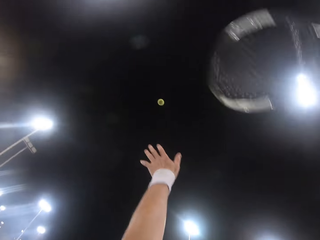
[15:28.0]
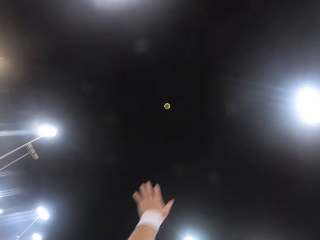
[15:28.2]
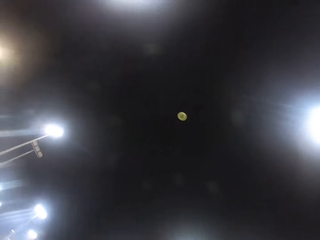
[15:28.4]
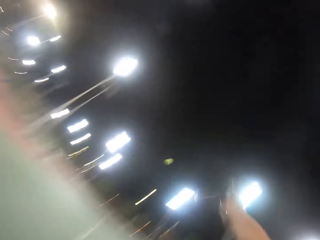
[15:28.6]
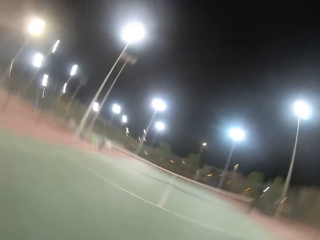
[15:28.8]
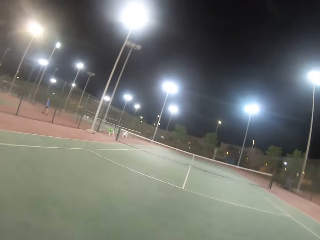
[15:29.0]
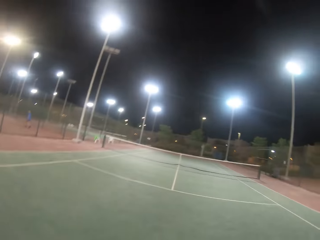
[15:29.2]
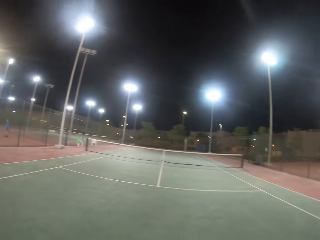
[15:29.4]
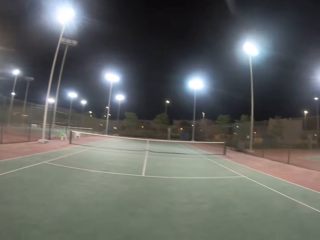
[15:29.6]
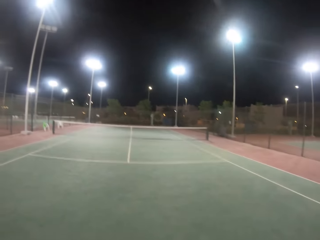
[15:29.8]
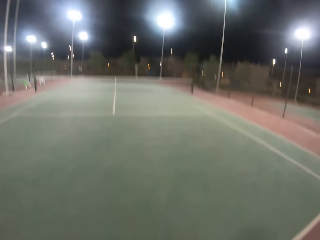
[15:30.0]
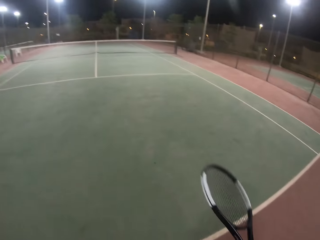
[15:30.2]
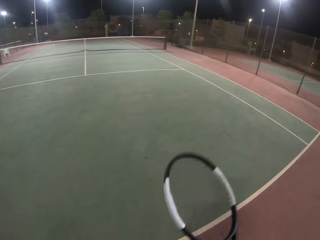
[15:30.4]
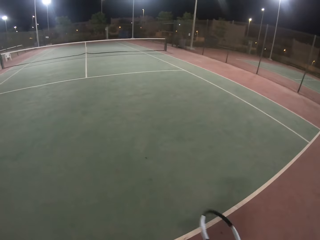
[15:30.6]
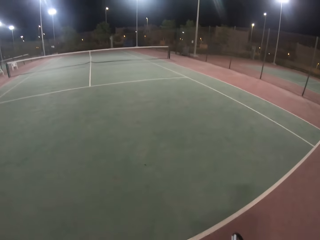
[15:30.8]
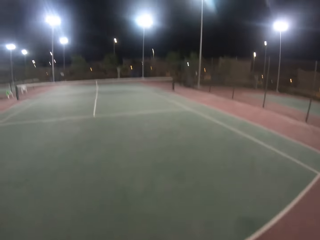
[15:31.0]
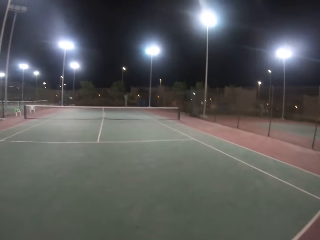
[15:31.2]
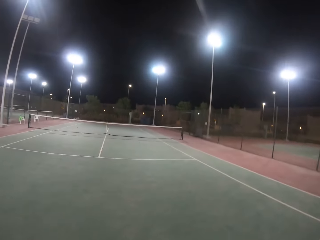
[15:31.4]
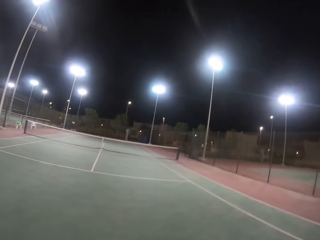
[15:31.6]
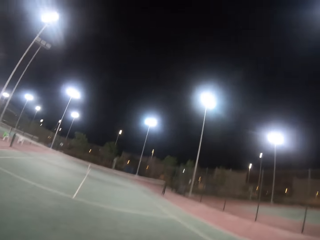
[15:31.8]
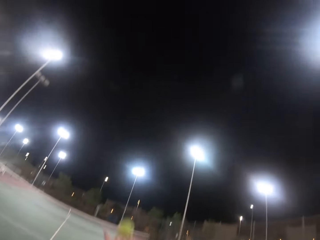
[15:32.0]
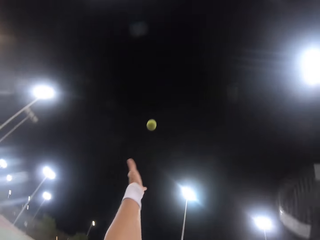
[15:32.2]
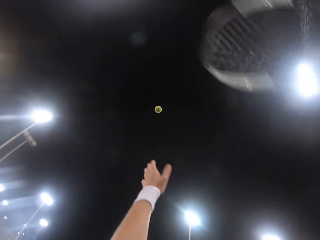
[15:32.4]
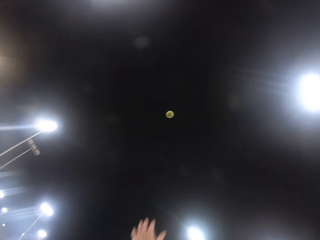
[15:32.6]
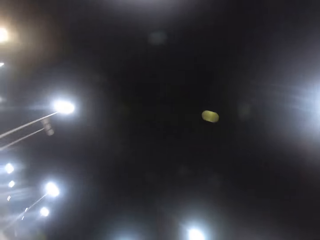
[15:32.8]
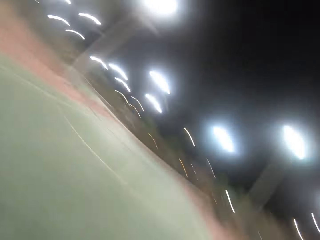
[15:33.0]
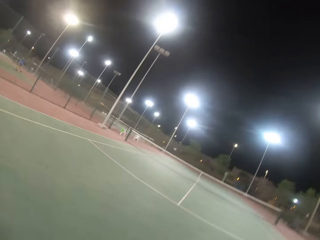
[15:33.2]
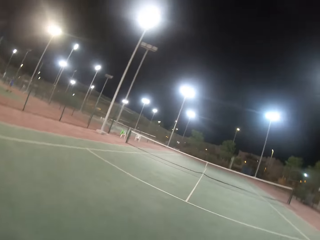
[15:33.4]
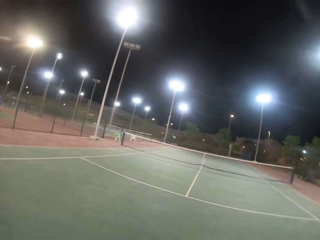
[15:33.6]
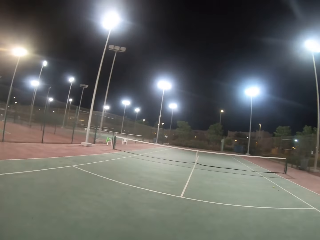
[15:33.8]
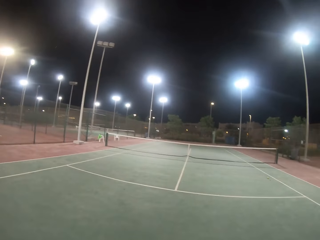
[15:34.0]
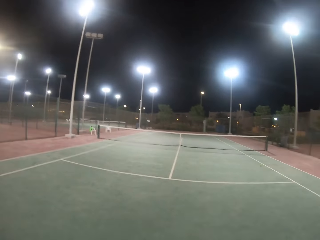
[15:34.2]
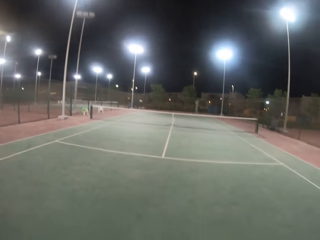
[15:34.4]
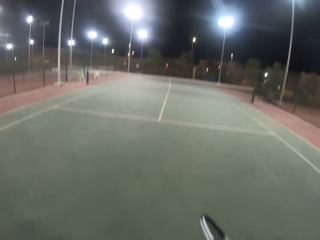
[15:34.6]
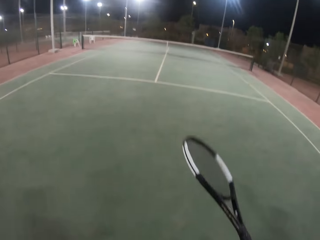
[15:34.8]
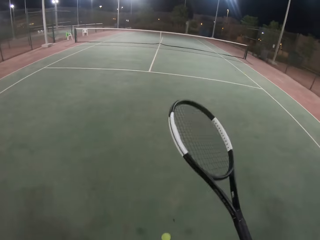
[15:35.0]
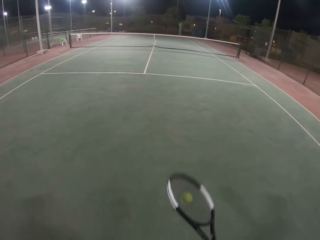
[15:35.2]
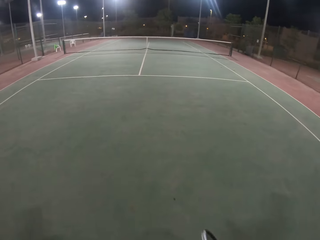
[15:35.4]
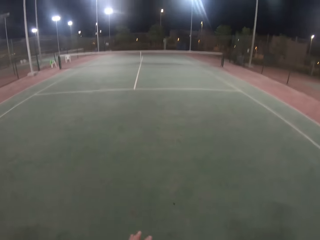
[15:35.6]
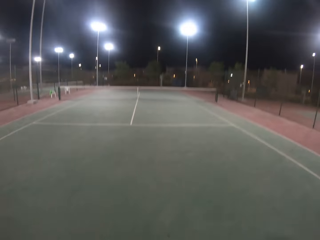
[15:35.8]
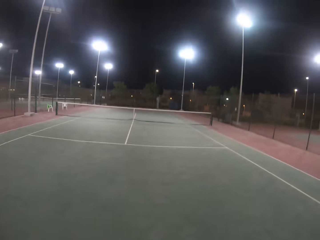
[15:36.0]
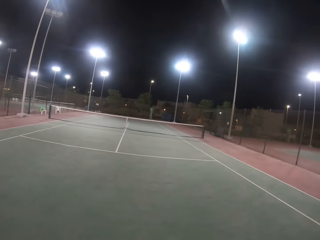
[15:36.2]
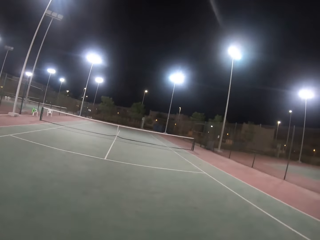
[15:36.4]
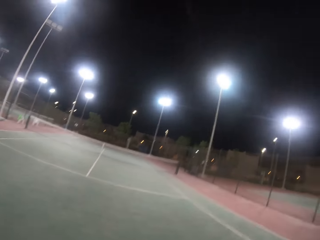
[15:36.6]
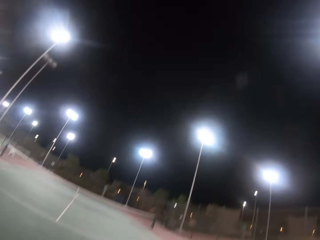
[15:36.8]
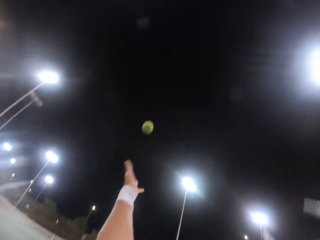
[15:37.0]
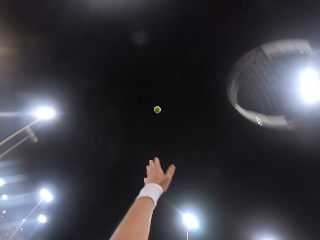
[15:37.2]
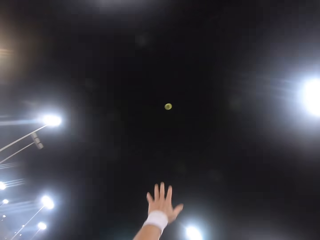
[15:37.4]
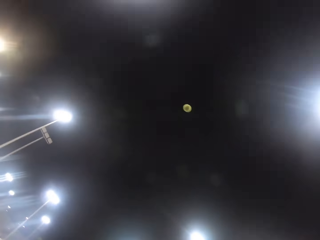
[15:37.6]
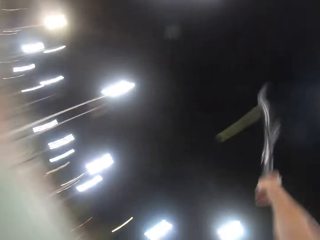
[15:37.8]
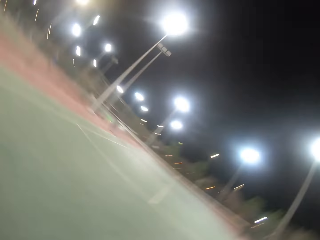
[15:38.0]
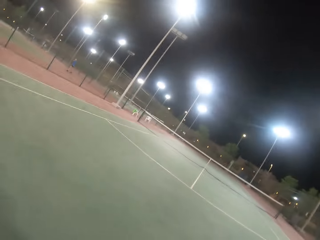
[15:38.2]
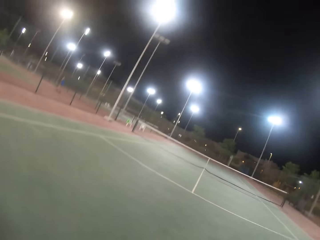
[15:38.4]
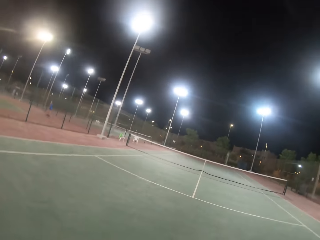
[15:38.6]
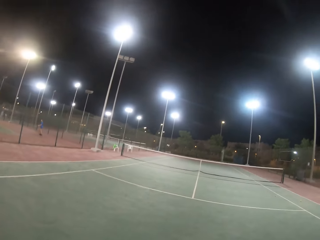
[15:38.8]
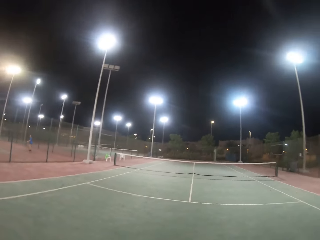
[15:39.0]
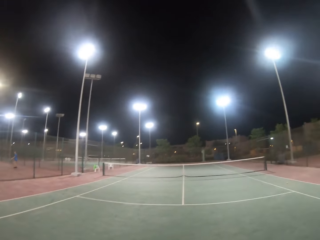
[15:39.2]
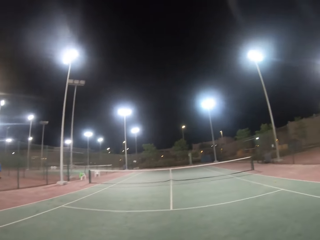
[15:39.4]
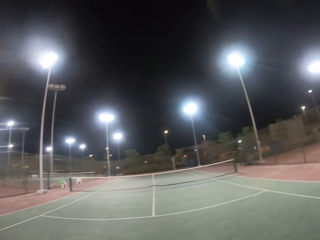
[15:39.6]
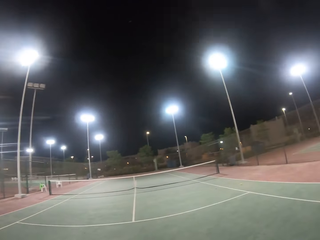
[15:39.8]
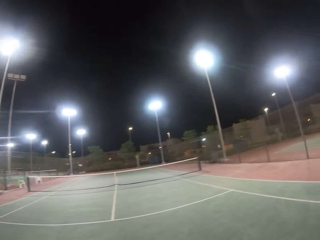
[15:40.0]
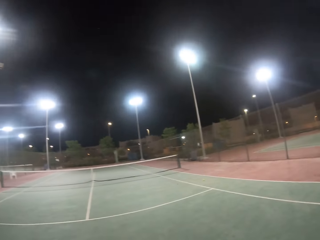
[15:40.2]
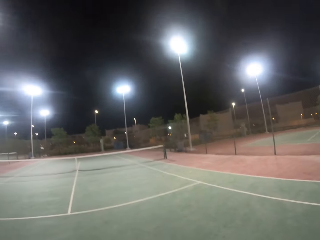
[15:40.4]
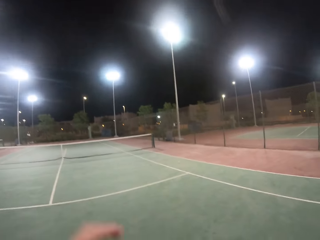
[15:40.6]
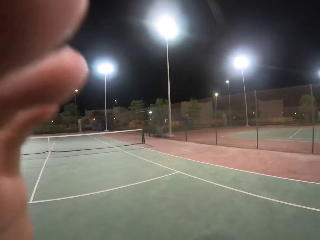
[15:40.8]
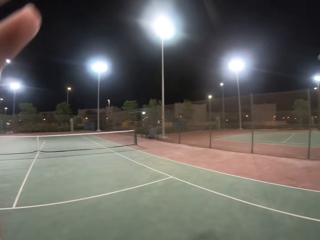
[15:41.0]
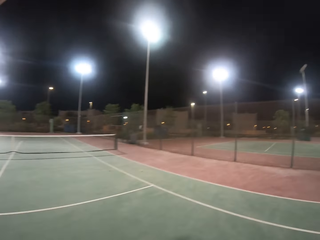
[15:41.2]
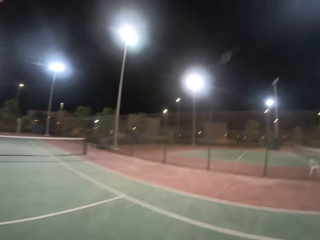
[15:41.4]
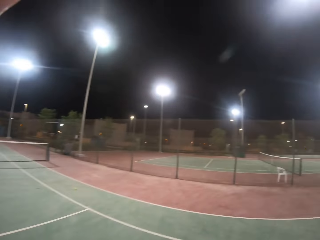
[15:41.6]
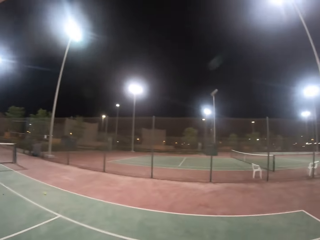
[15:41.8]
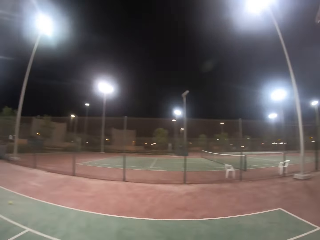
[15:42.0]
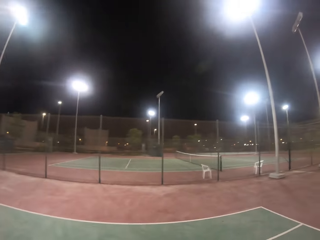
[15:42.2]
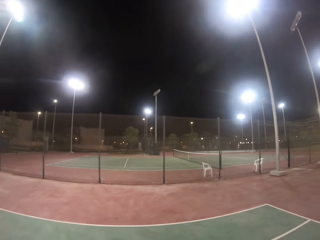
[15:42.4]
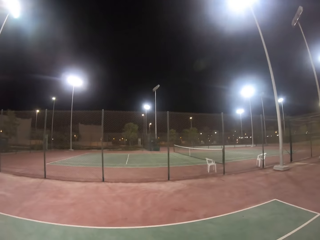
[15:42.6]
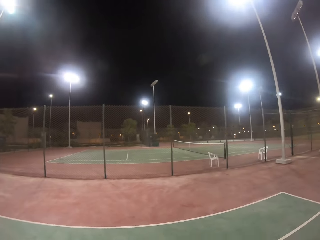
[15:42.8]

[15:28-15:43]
The camera wearer lifts the tennis ball. They hit the ball with a racket. They look at the tennis net. They bounce the tennis ball. They lift the tennis ball. They hit the ball with the racket. They look at the tennis net. They bounce the tennis ball. They look at the tennis court. They look around. They lift the tennis ball. They hit the ball with the racket. They look at the tennis net. They walk in the tennis court. They touch the camera.

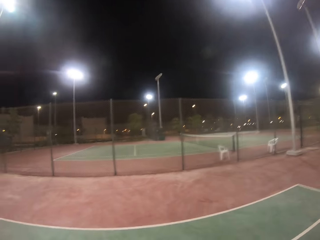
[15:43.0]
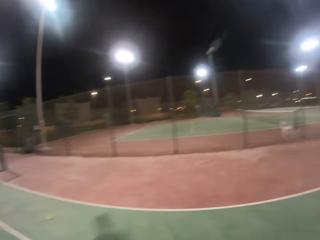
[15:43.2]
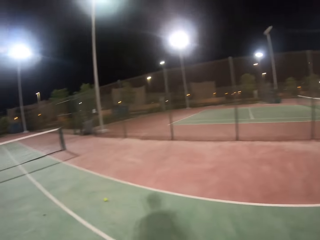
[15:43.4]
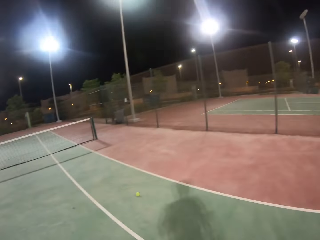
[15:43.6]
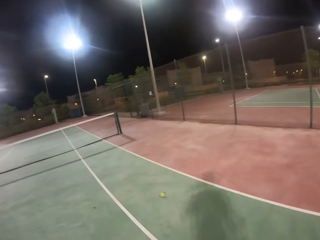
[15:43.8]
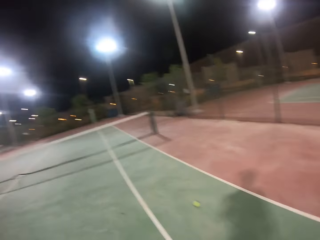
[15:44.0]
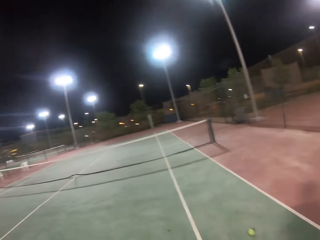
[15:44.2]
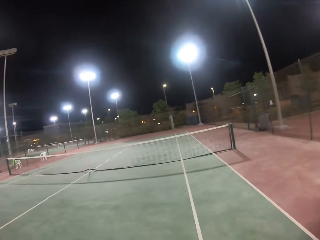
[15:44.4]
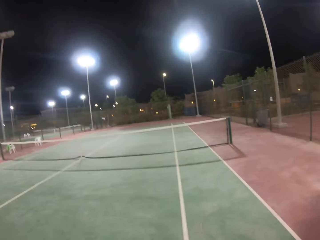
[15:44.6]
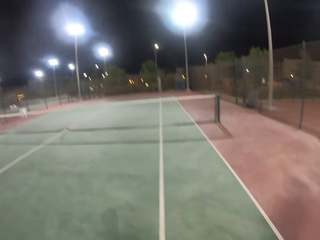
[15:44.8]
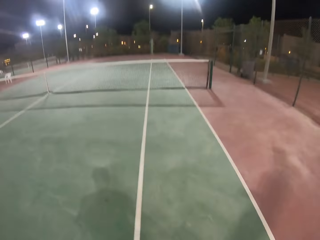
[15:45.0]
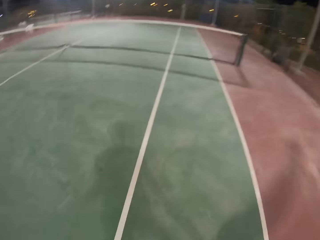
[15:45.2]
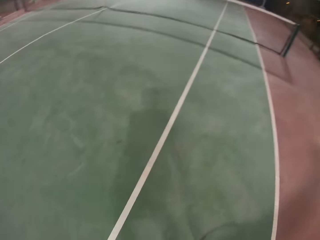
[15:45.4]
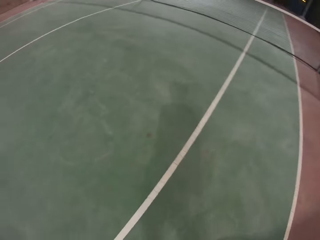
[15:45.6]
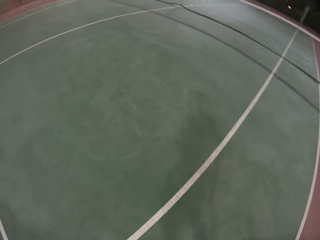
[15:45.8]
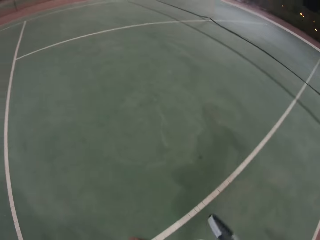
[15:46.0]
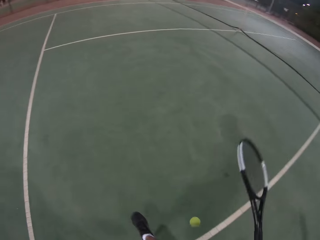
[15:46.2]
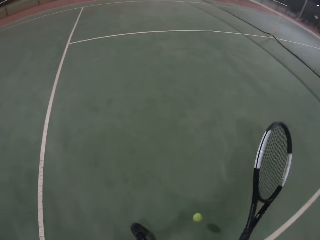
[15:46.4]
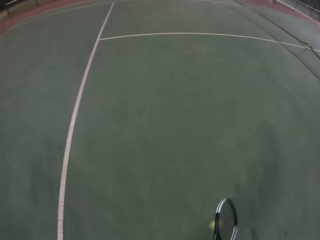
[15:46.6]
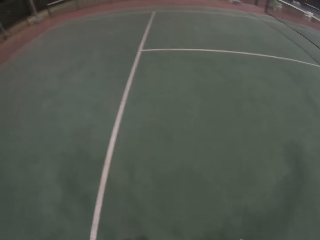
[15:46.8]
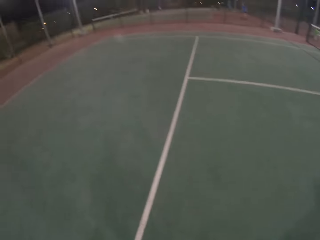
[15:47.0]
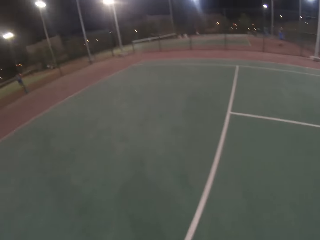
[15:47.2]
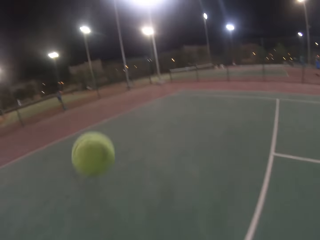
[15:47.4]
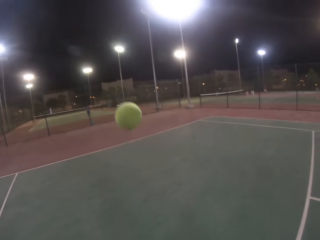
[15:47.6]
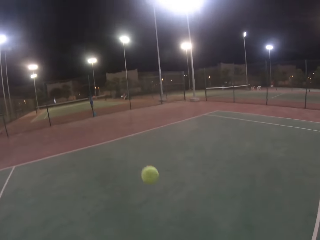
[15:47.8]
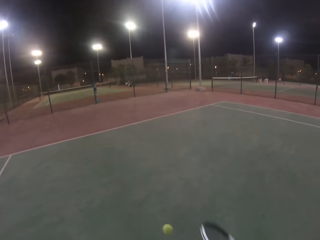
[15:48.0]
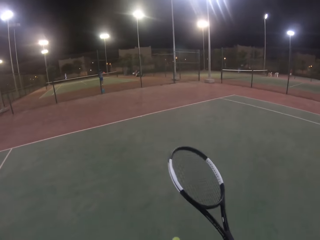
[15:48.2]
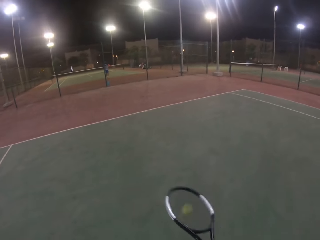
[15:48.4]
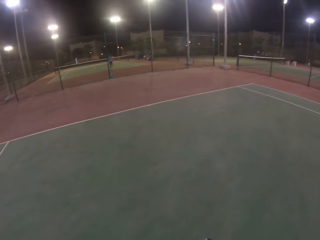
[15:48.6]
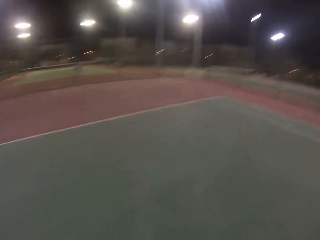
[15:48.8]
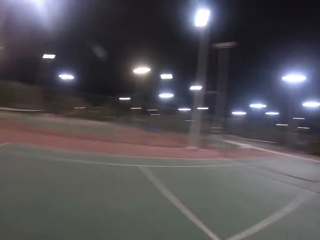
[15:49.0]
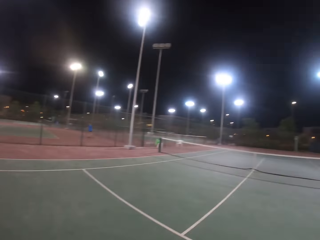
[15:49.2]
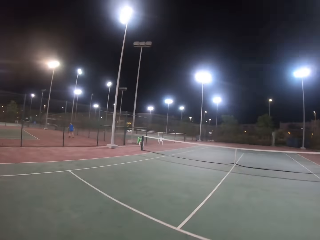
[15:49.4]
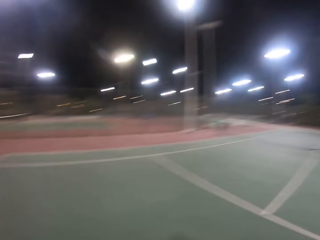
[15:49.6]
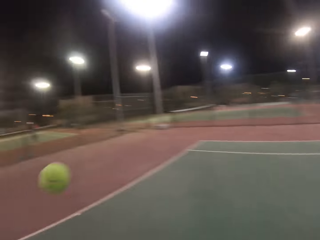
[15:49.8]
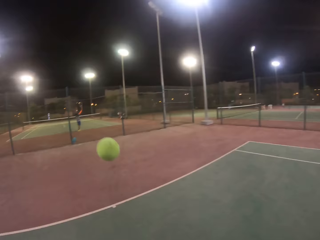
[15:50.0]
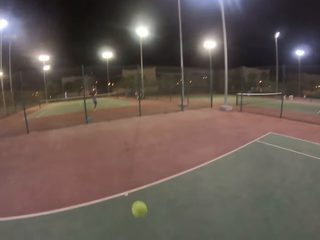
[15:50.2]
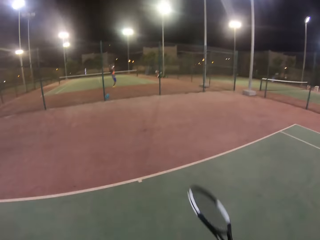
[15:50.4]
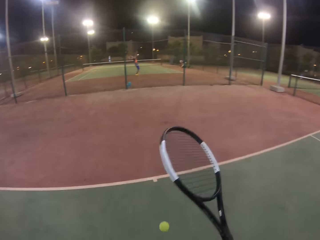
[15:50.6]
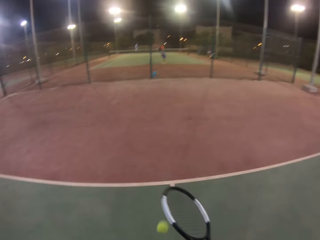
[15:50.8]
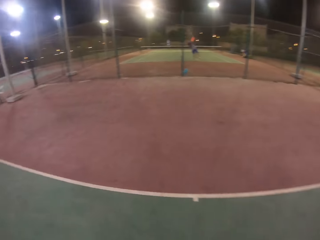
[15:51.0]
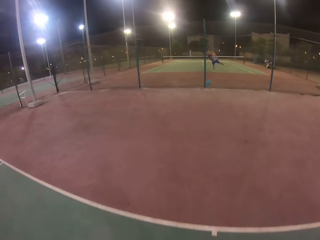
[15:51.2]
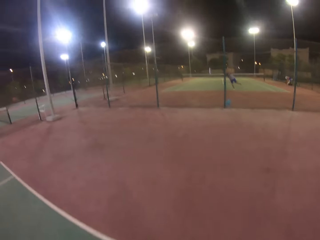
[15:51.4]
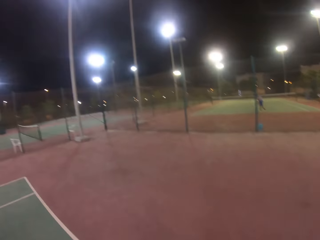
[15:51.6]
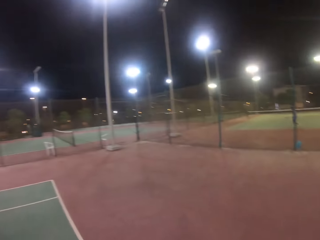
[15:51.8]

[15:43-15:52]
The camera wearer looks around. They bounce a tennis ball. They play with the ball.
